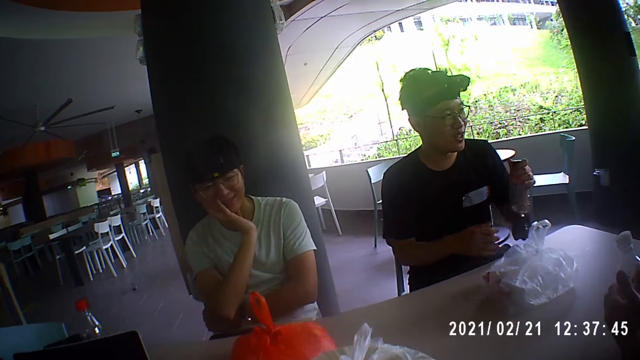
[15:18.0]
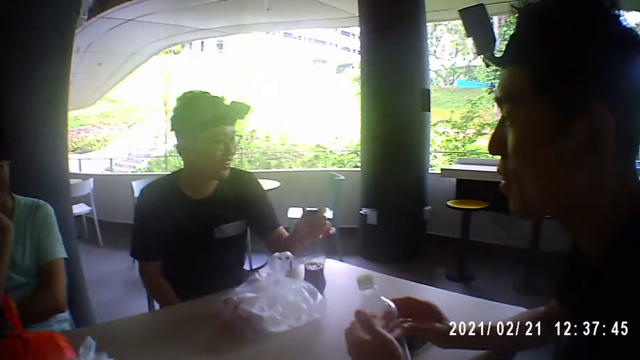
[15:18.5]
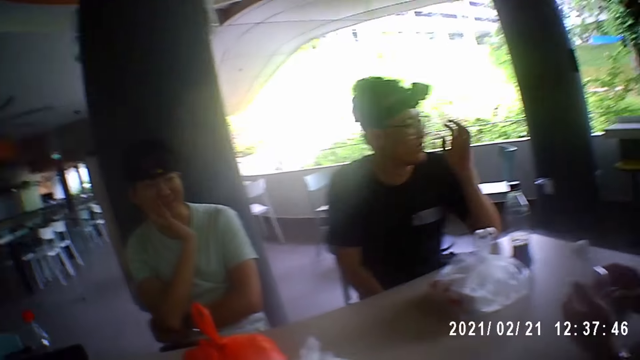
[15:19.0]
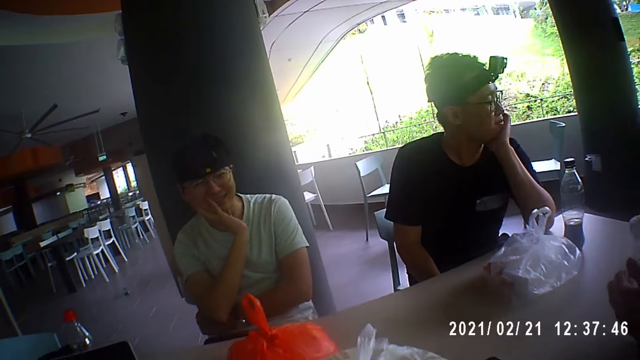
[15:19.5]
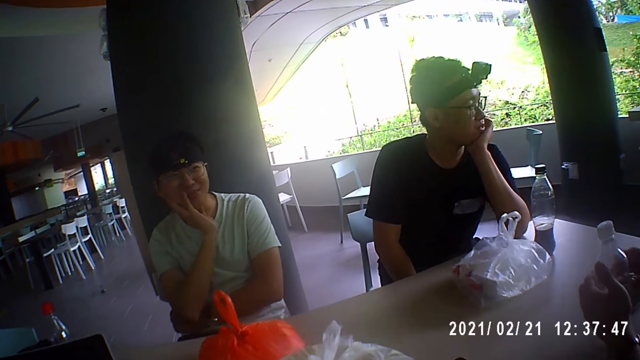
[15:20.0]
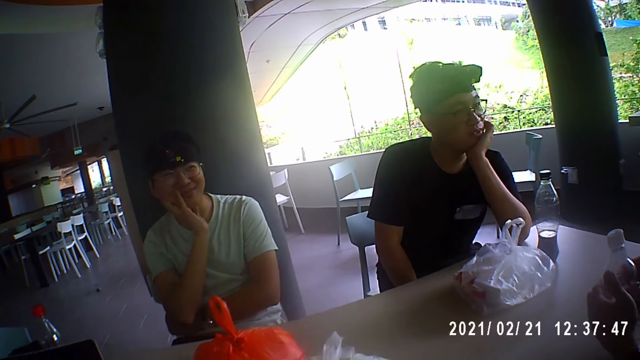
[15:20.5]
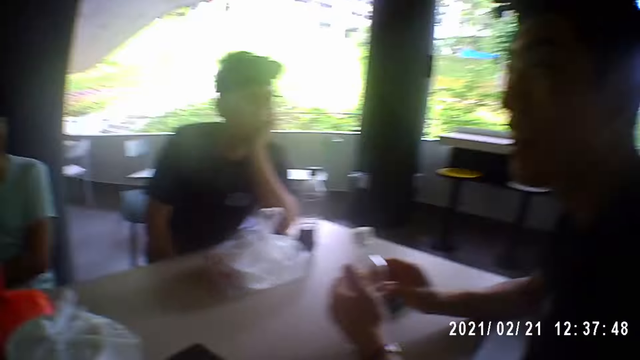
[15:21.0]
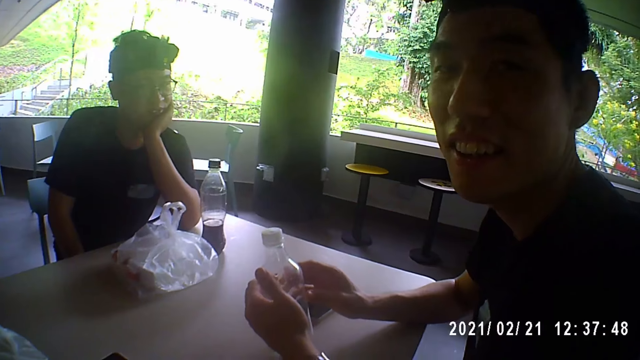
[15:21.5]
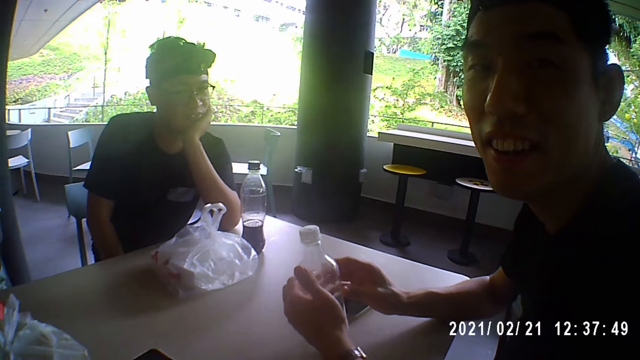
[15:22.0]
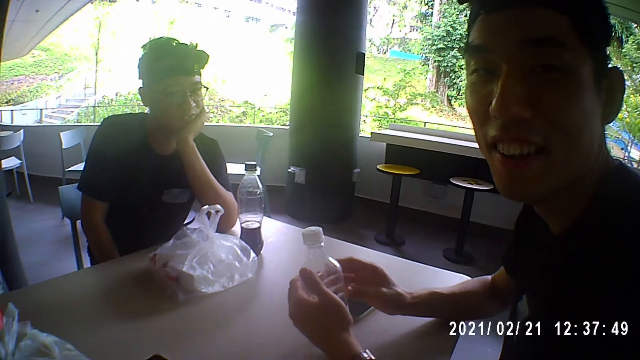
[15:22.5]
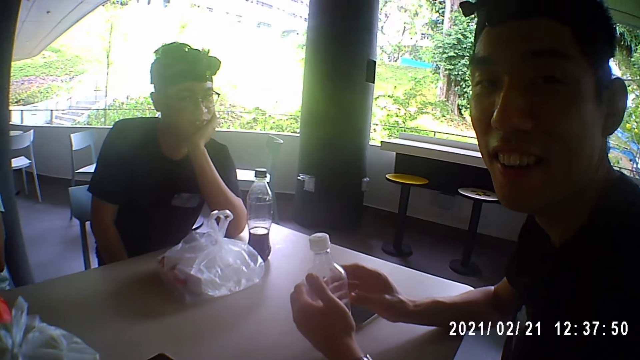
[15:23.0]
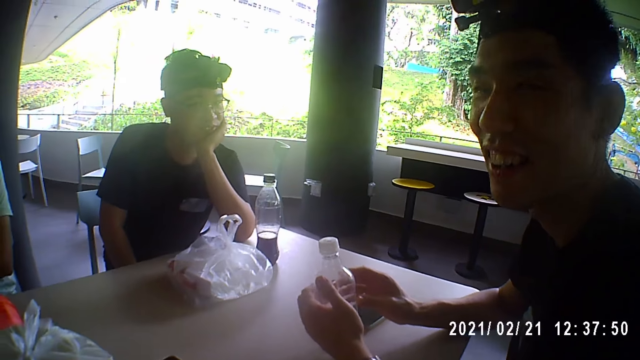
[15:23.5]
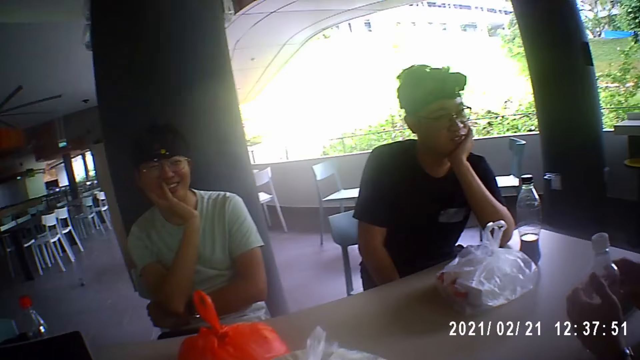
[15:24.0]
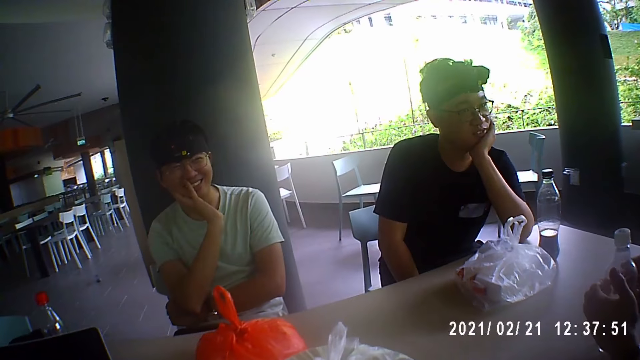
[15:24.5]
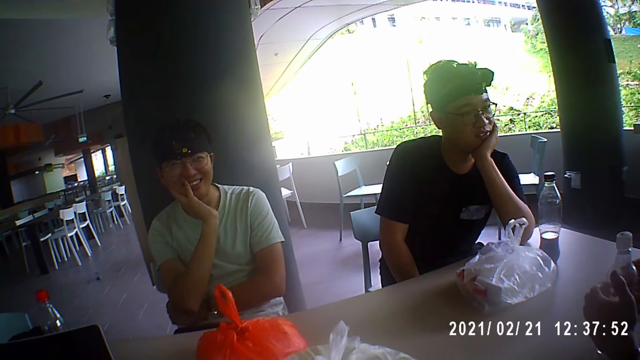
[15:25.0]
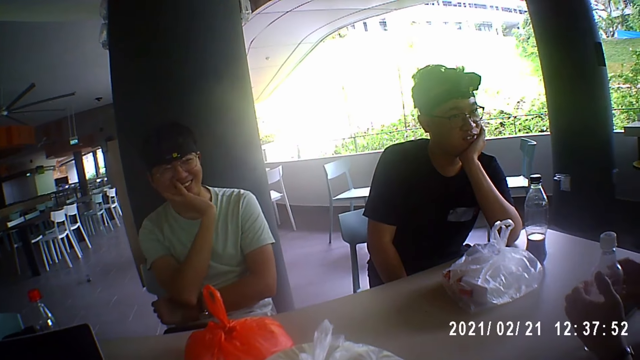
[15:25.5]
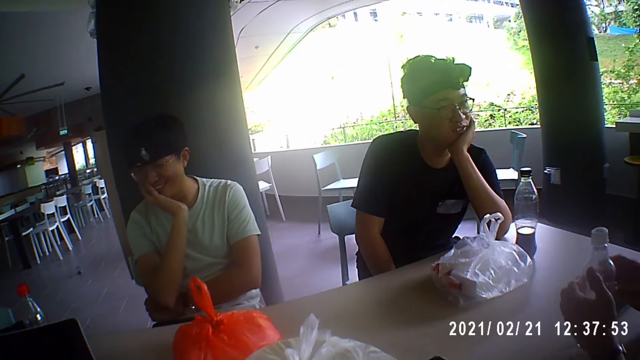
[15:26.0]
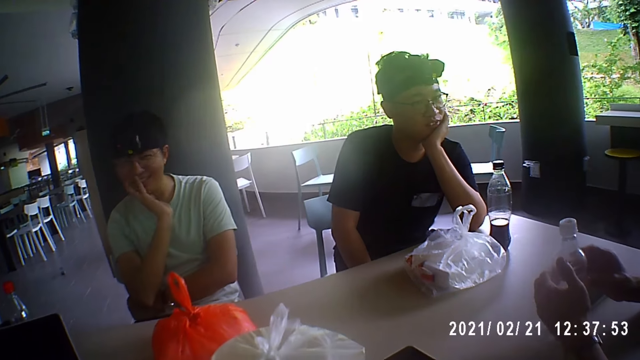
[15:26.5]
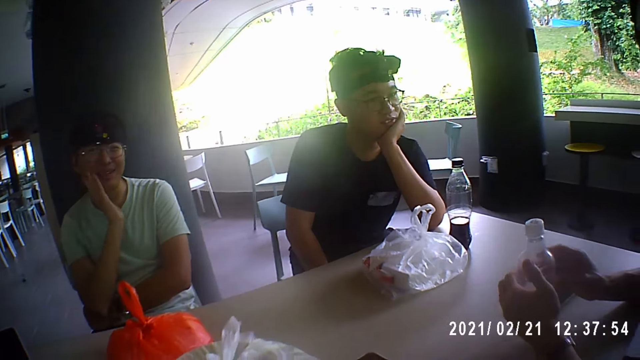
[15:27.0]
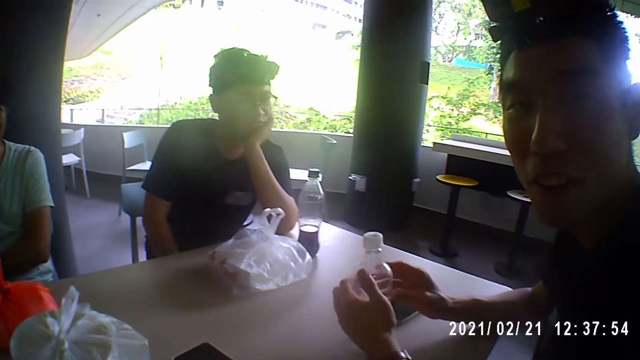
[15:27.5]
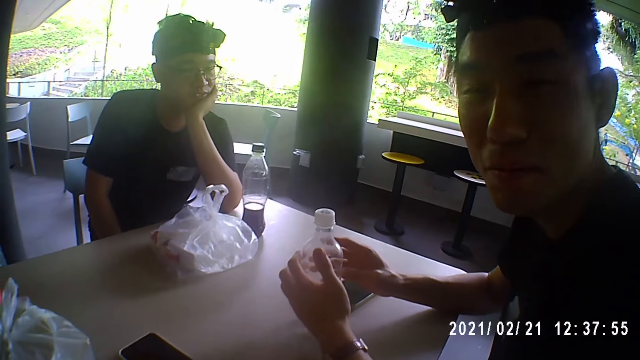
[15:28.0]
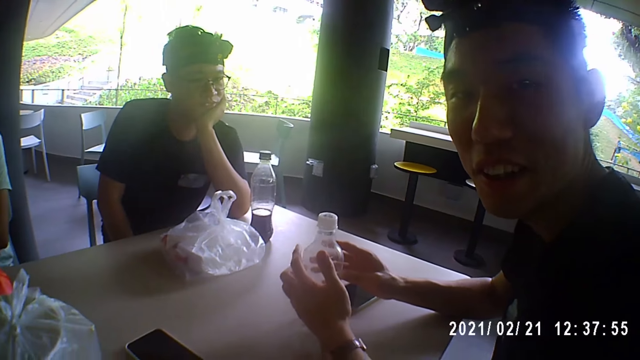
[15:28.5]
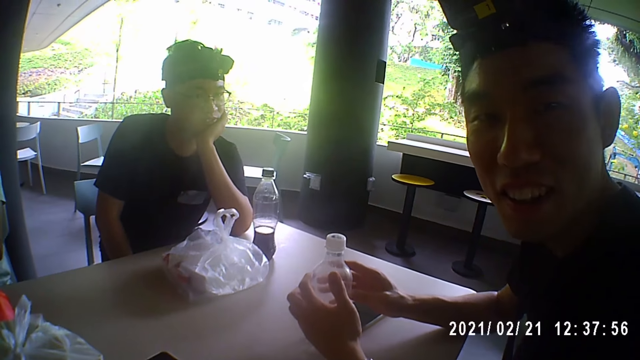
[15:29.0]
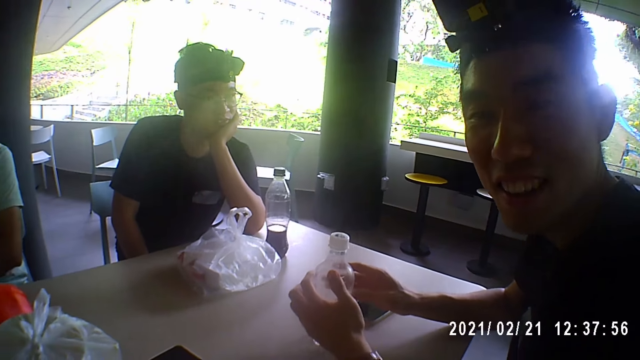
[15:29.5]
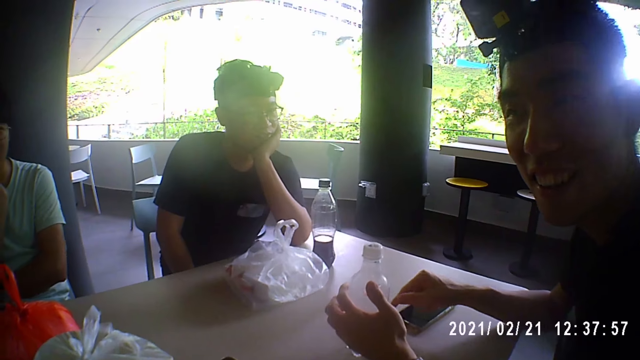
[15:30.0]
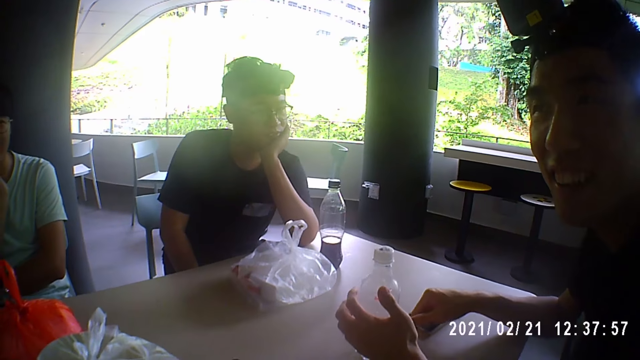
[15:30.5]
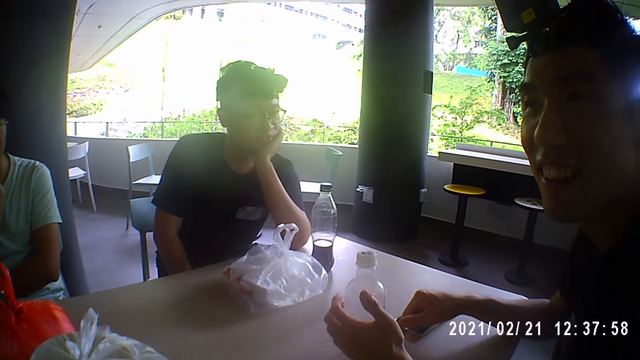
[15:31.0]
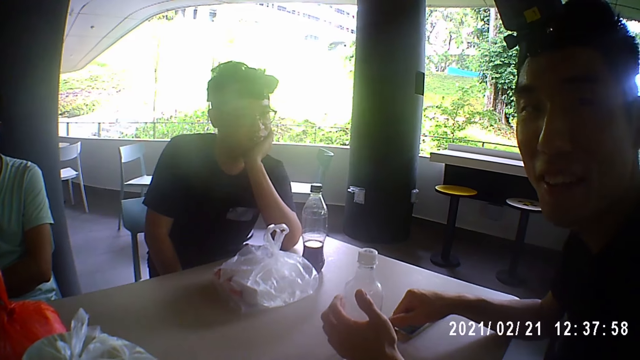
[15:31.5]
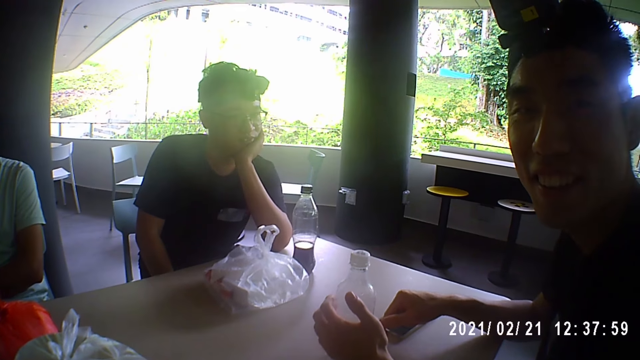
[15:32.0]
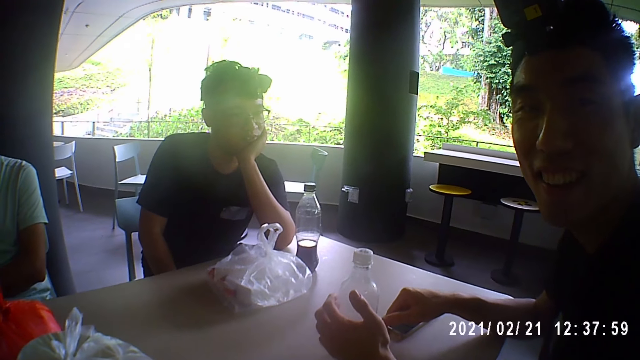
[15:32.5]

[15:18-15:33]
A man places his right hand on his legs. He drops the bottle of cola in his left hand on the table. He places his left hand on the table and rests his head on his left hand. A second man talks to the camera wearer, the first man and a third man. The camera wearer talks to the second man, the first man and the third man. The third man talks to the camera wearer, the second man and the first man. Another man taps his right hand on a phone on the table.

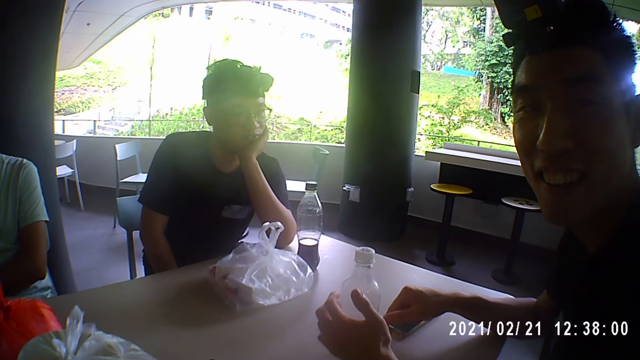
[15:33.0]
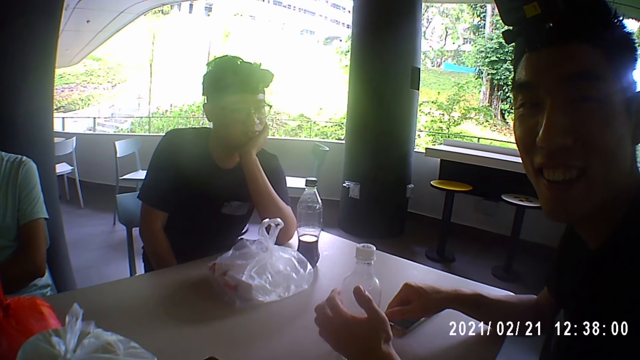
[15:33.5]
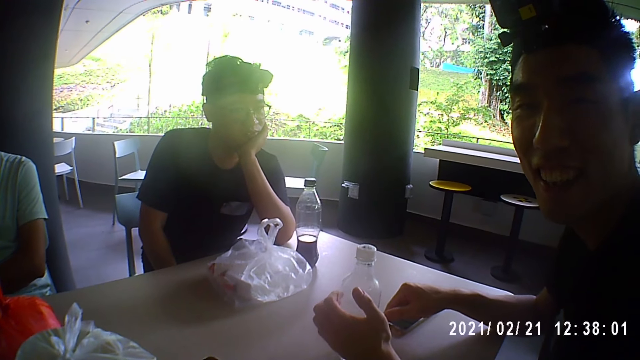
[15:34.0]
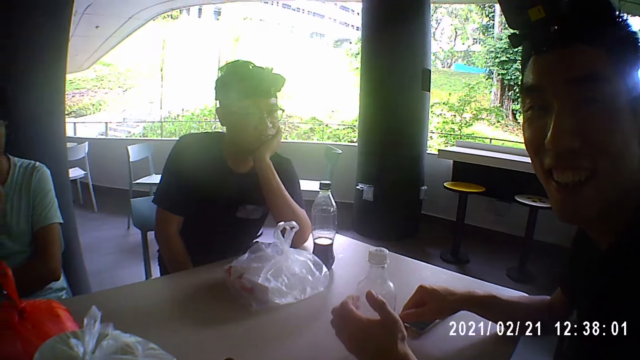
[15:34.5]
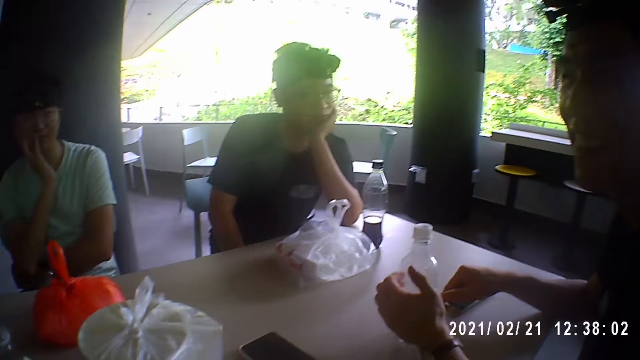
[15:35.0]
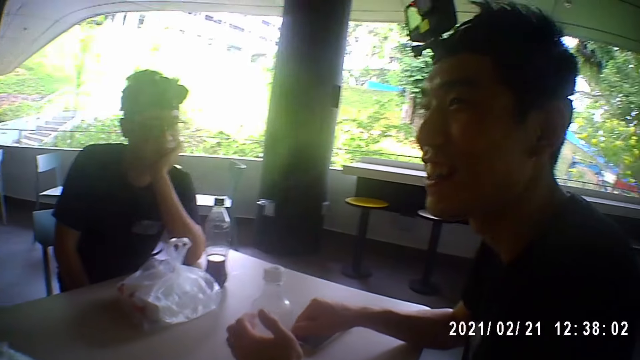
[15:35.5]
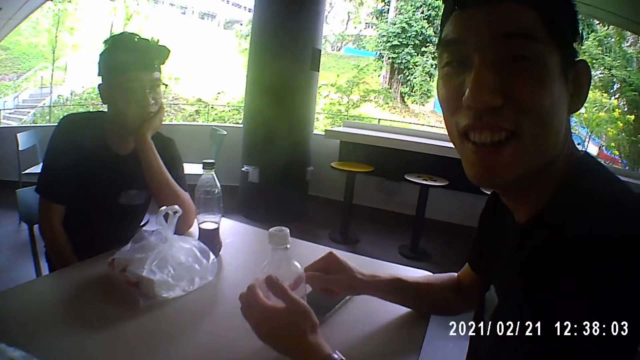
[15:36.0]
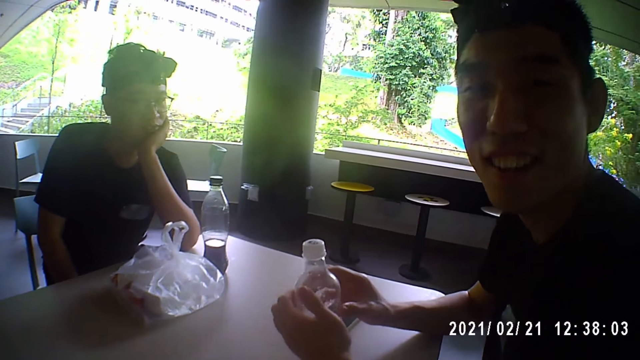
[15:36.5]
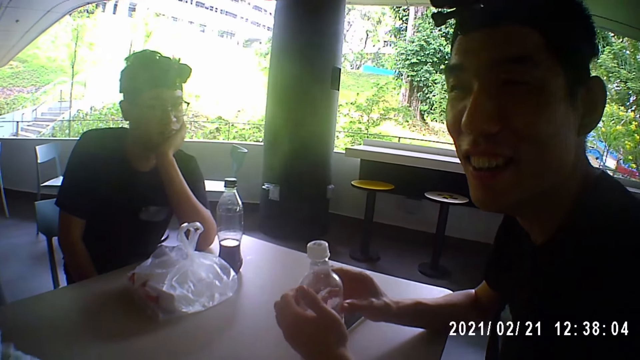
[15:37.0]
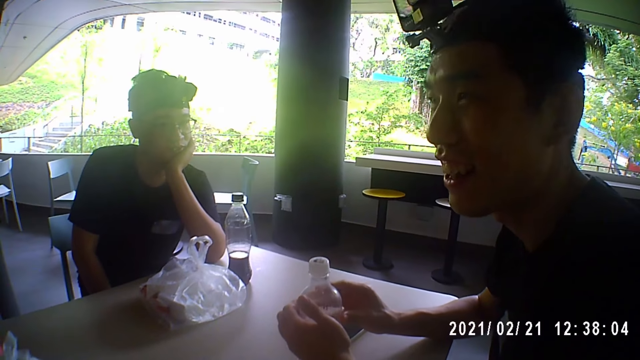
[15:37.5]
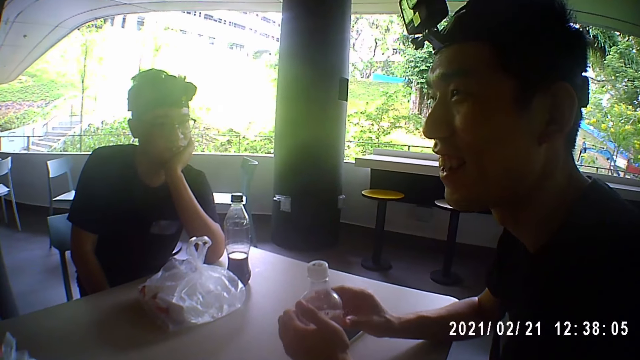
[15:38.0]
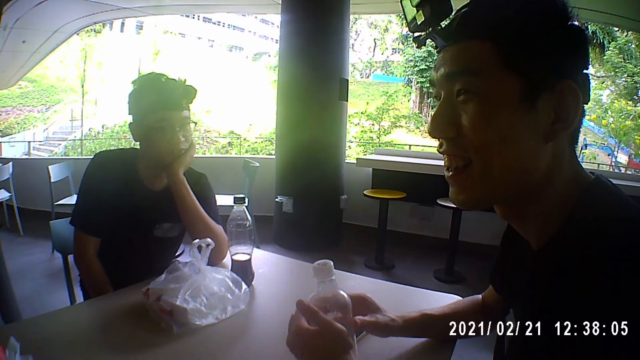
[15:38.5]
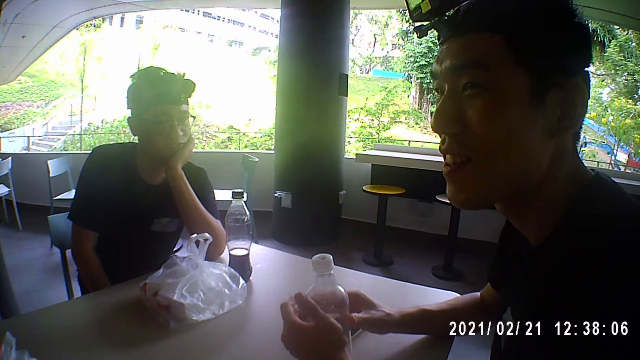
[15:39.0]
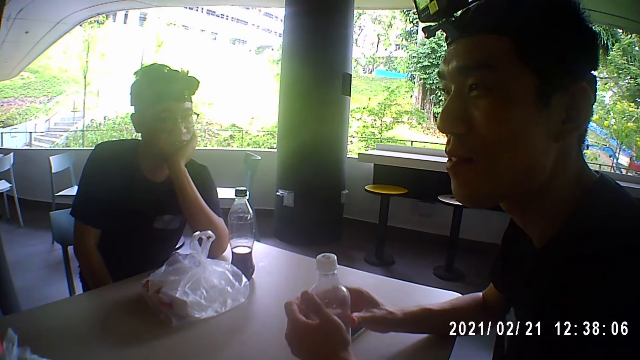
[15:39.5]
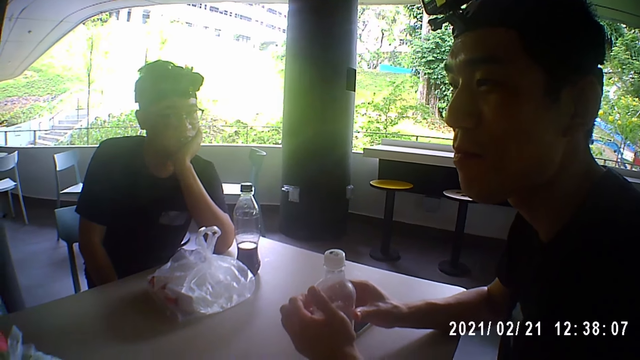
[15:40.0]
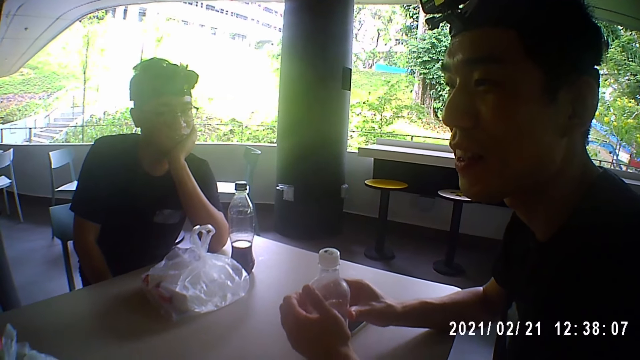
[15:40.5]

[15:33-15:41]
A man holds the PET bottle on the table with both hands.
